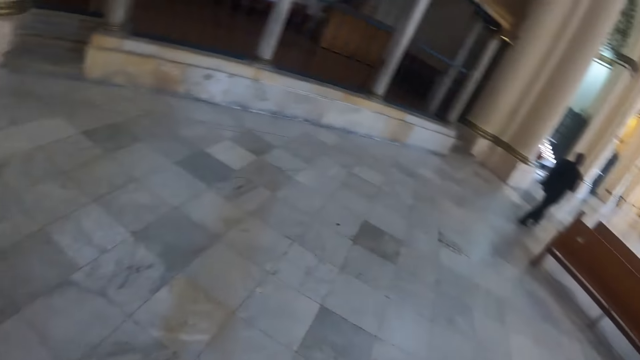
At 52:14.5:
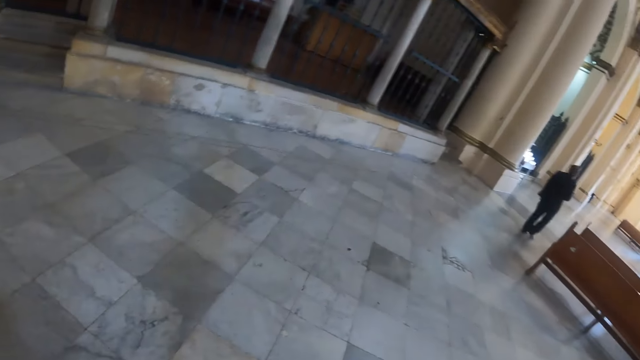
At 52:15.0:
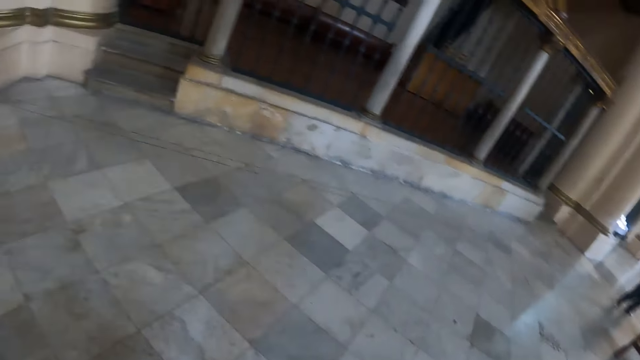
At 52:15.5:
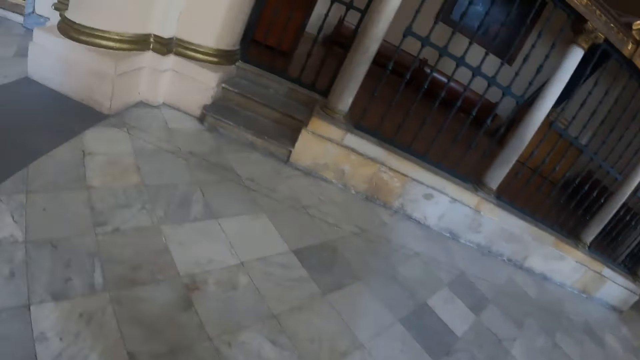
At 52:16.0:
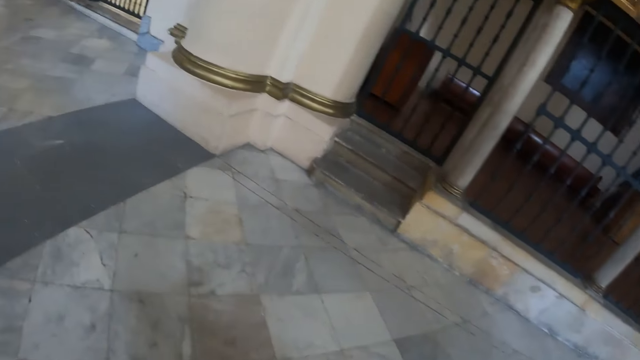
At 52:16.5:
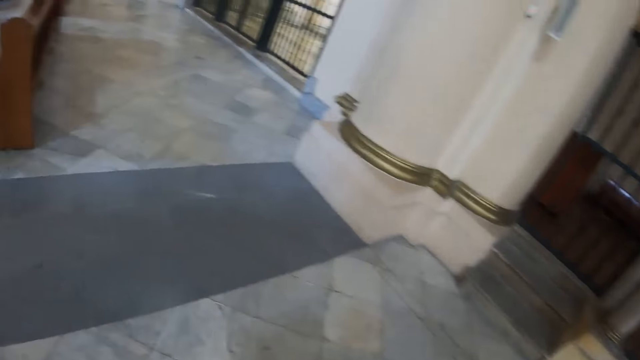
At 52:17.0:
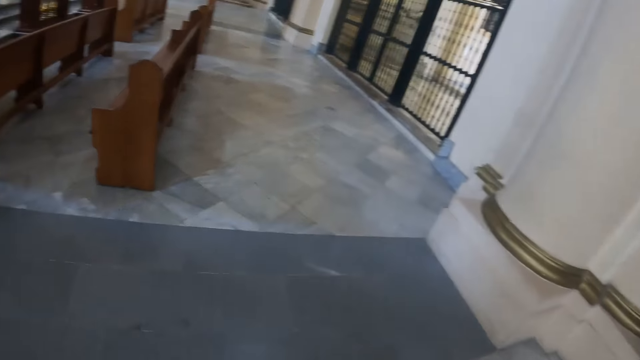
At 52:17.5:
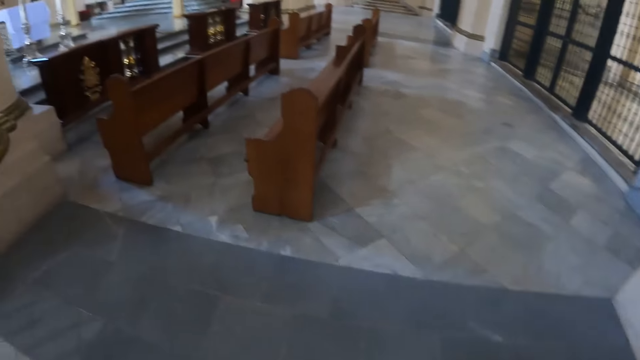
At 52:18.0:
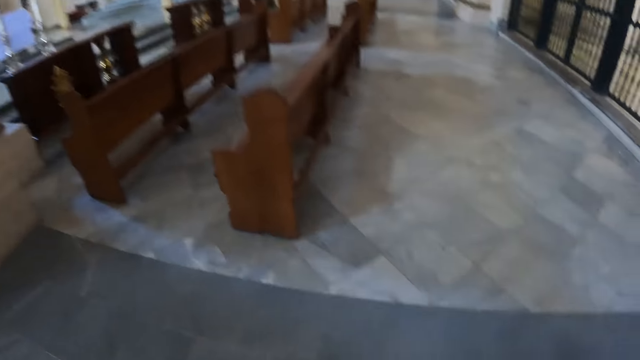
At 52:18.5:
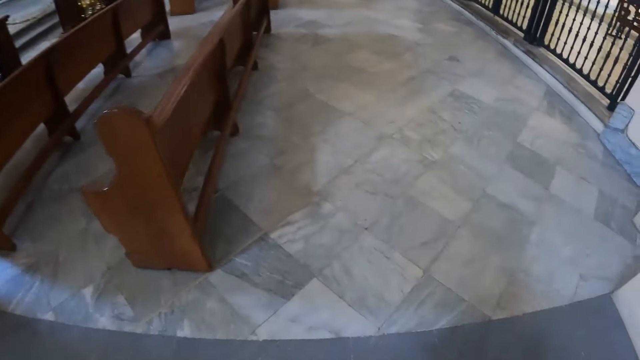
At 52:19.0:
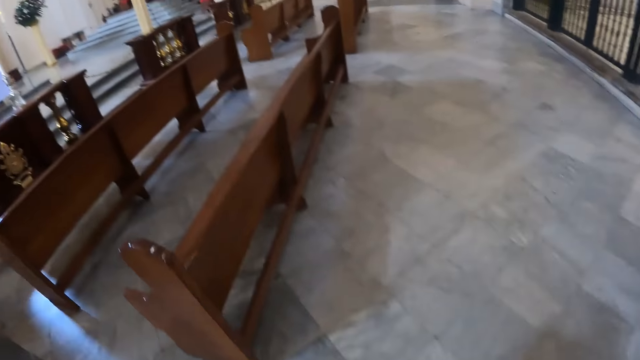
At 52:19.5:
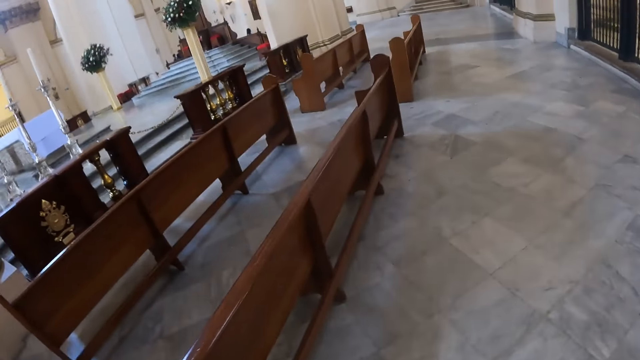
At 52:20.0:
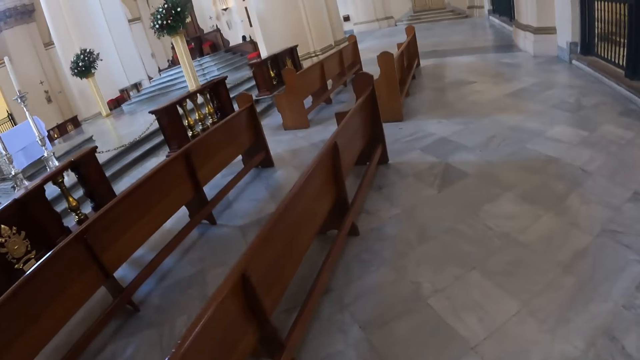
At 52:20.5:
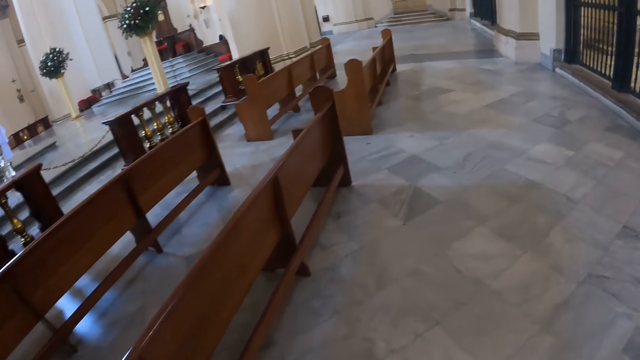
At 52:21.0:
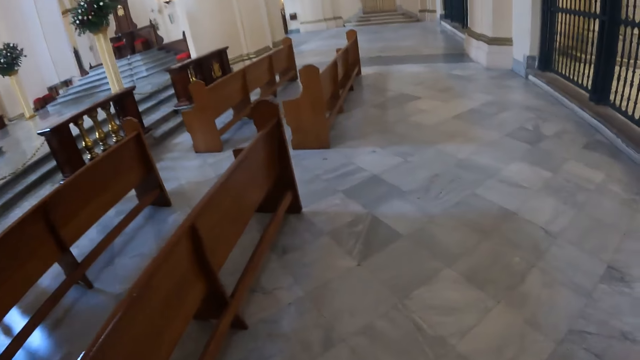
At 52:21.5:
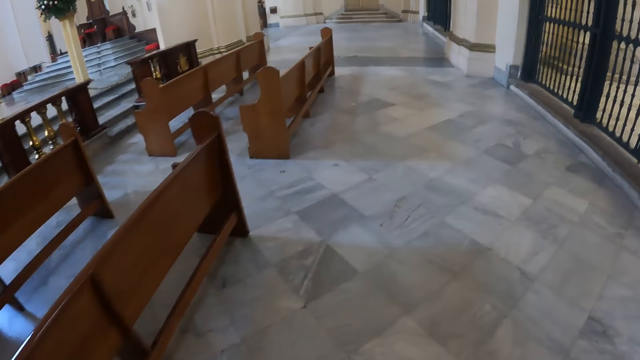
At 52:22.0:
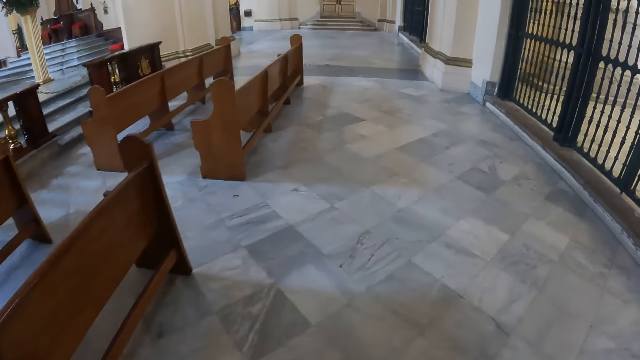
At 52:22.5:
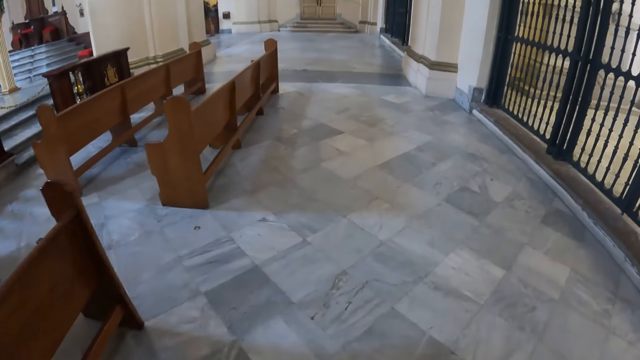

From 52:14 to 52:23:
The camera wearer looks around. They take a left turn. They walk in the church and move their hand. They walk in the church.

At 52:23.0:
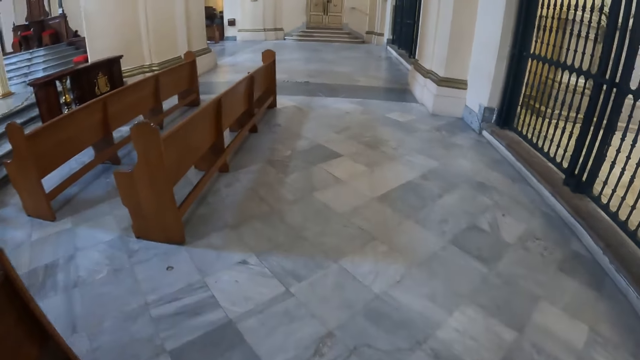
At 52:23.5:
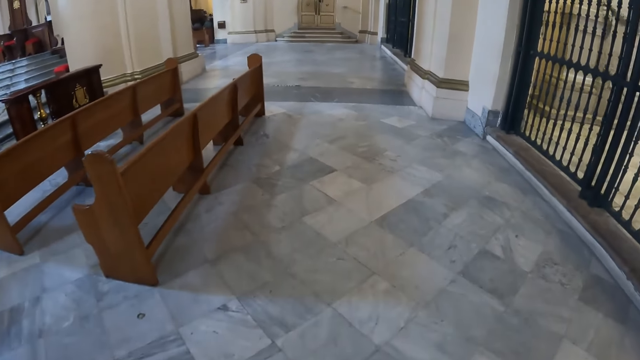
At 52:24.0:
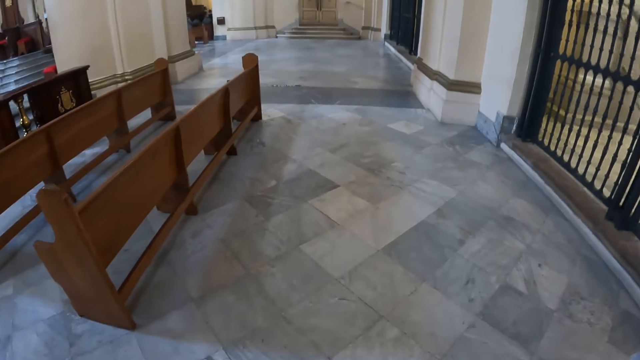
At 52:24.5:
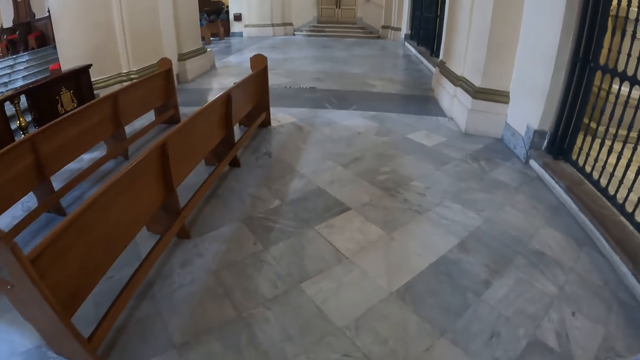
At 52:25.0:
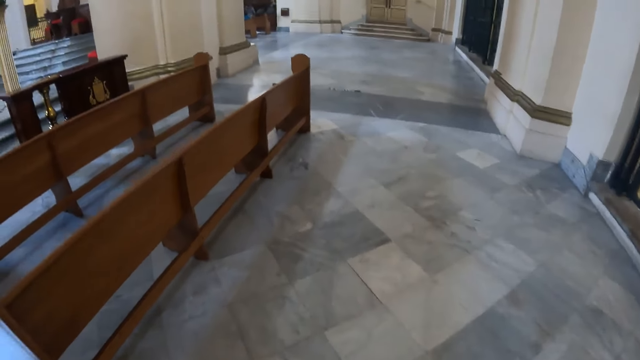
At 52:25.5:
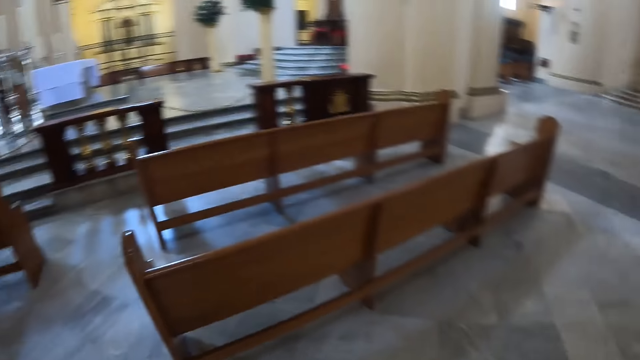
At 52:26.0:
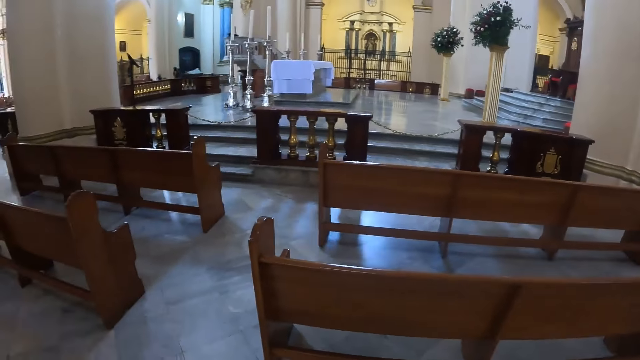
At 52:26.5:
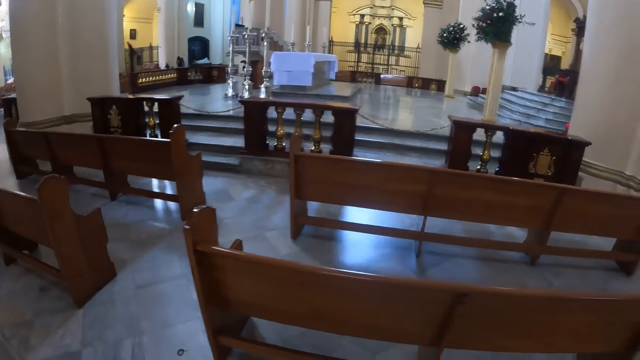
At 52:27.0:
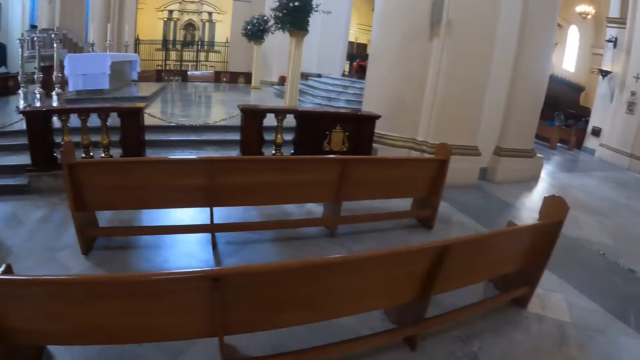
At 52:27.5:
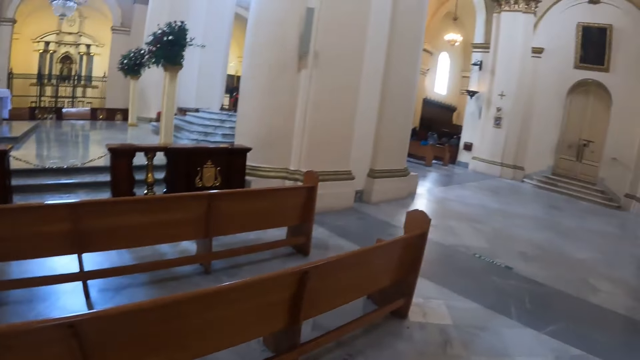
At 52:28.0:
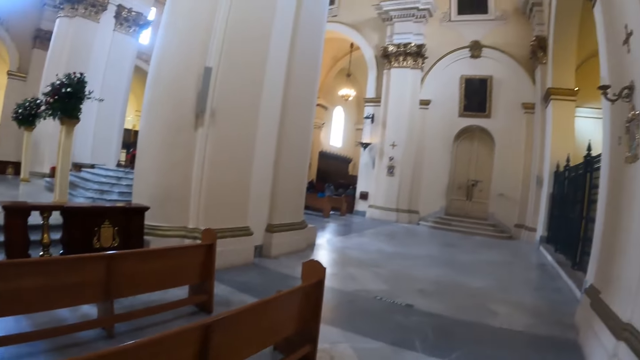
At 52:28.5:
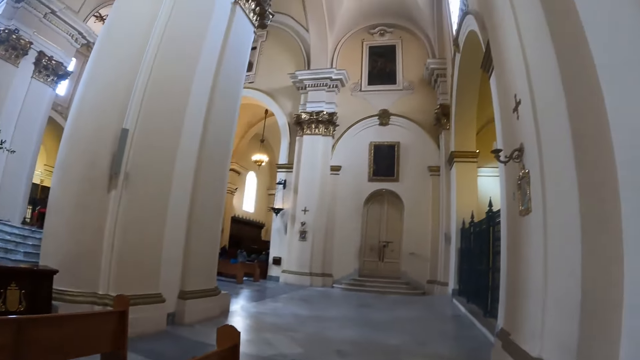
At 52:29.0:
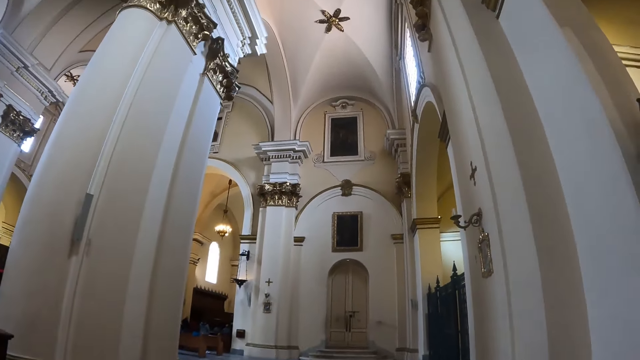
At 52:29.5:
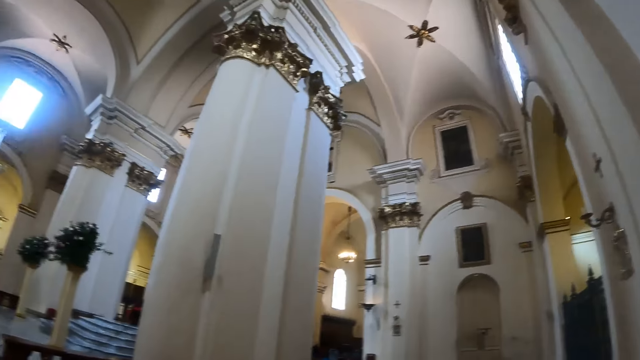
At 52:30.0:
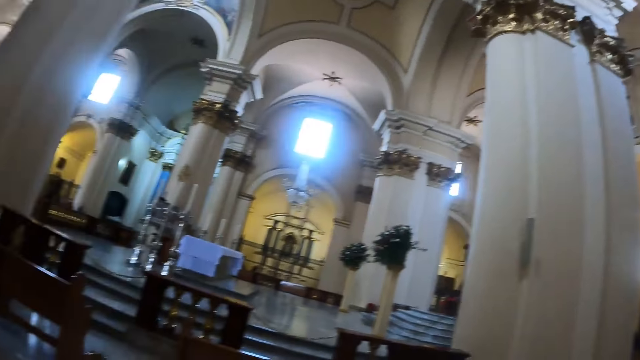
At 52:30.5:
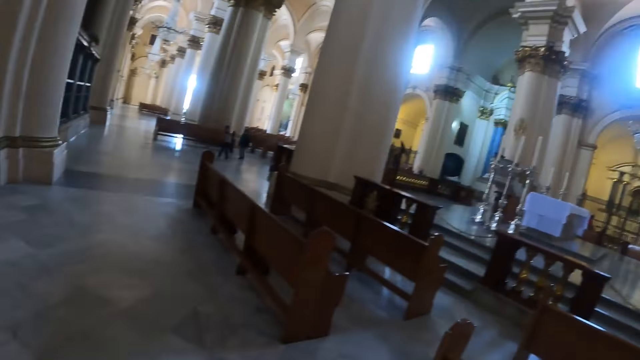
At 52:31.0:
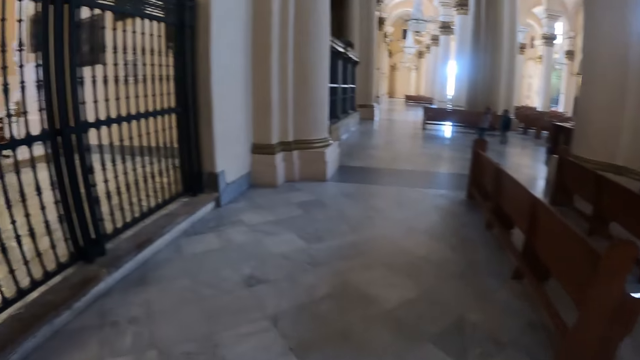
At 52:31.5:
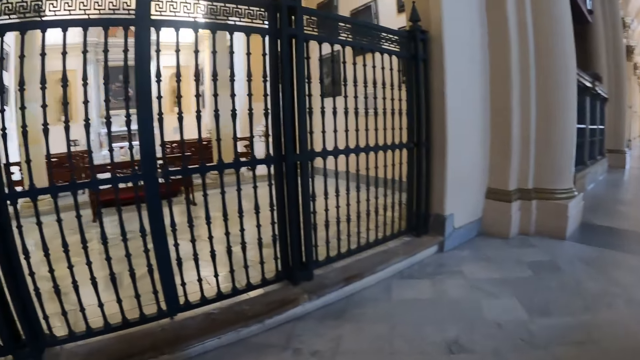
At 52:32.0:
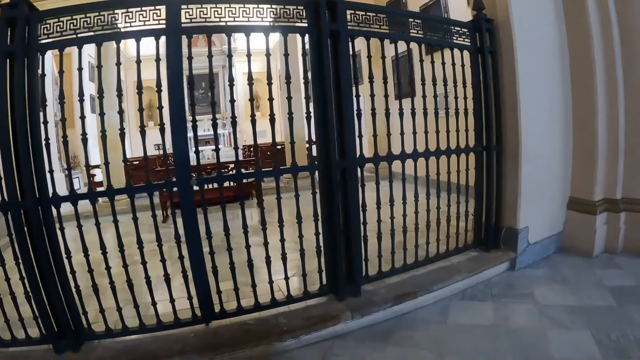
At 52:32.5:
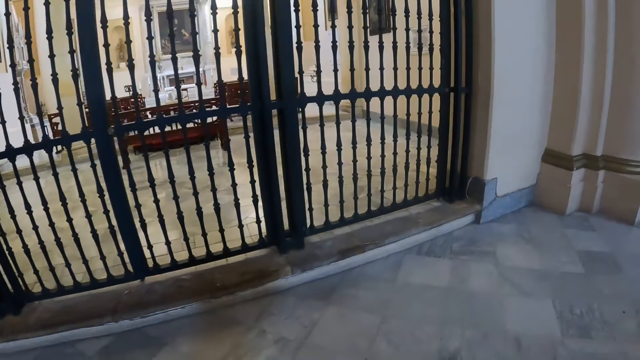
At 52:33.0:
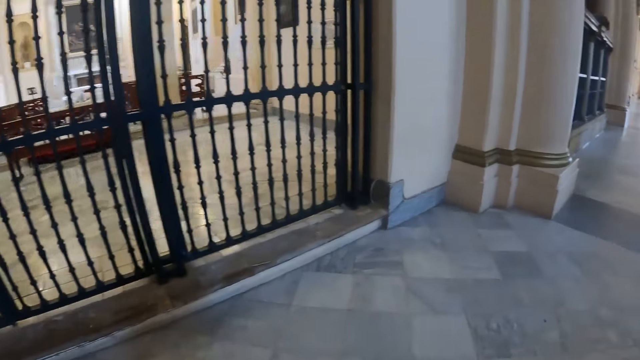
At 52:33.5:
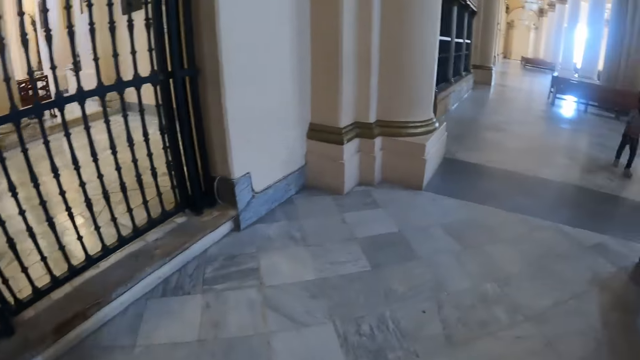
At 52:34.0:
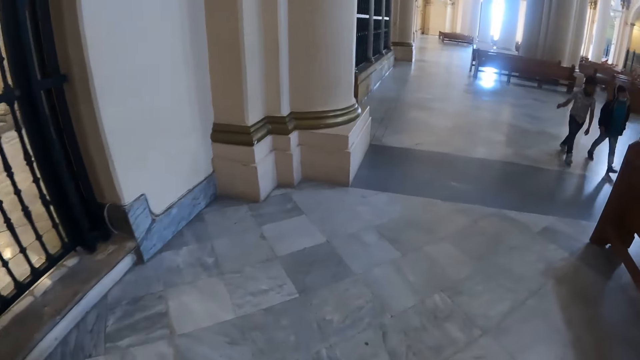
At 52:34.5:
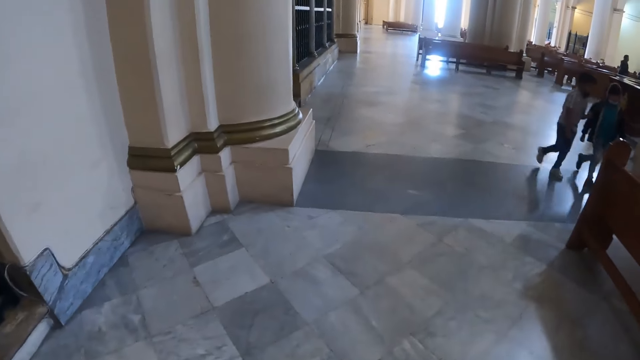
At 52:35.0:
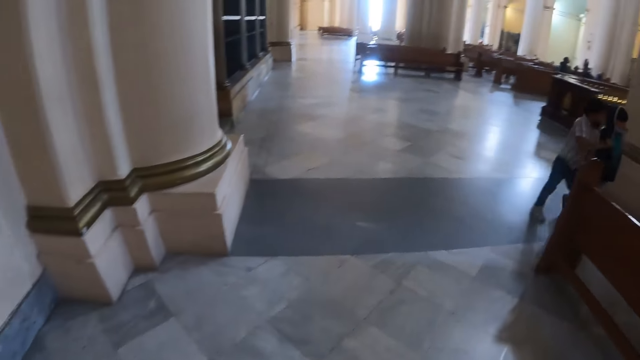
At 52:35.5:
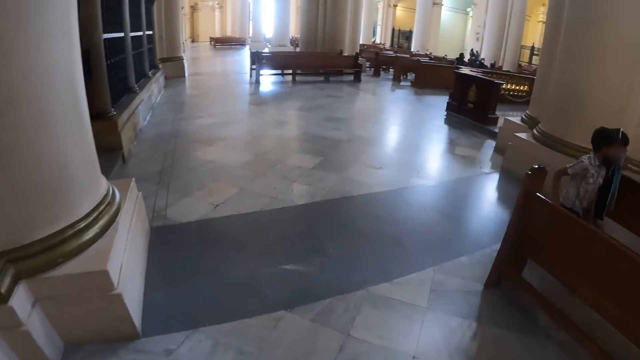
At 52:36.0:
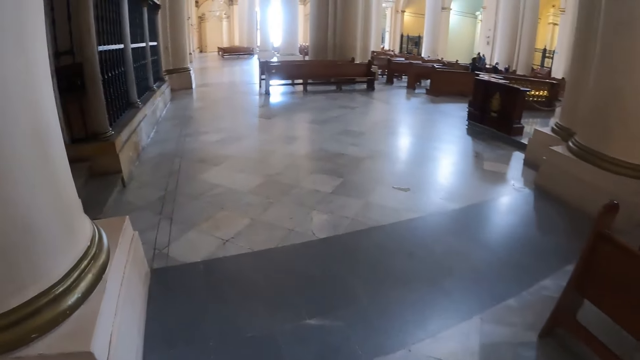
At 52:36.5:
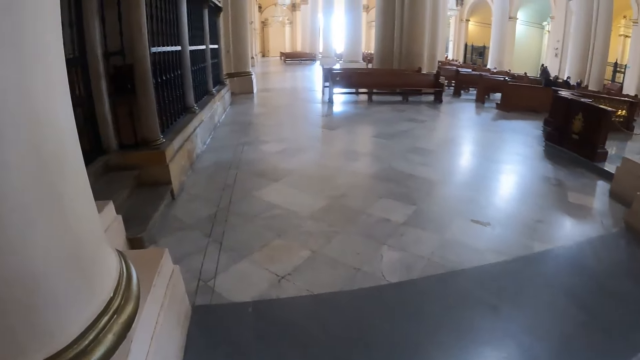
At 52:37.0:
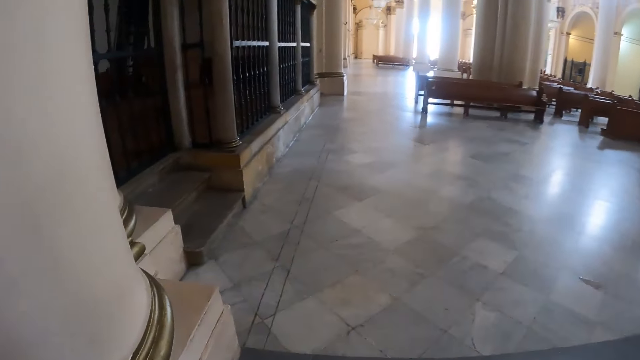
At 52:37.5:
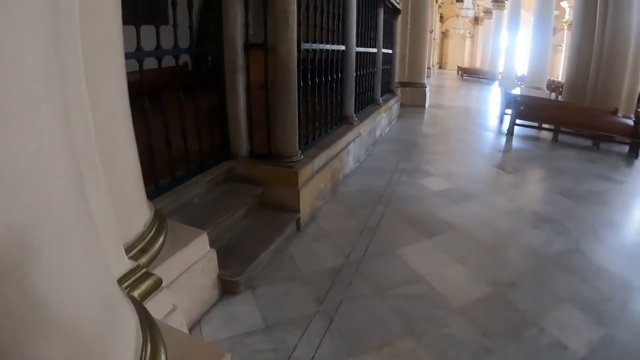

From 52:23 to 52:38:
The camera wearer walks in the church. He looks at his left side. He turns around. He looks around. He looks at the roof of the building. He turns around. He looks around. He walks in the church.
